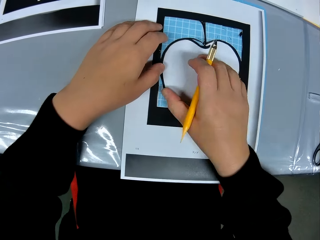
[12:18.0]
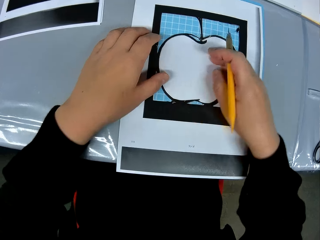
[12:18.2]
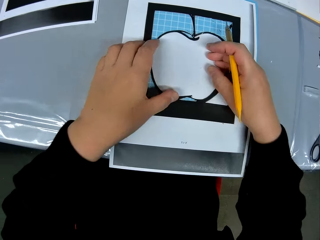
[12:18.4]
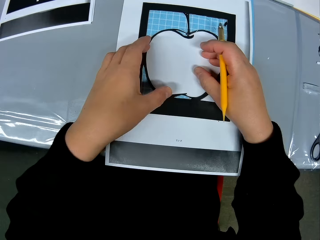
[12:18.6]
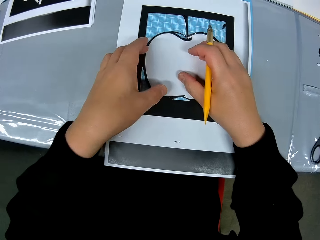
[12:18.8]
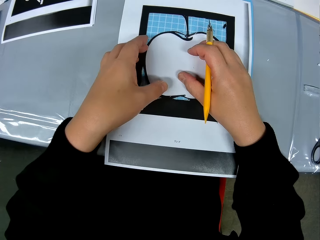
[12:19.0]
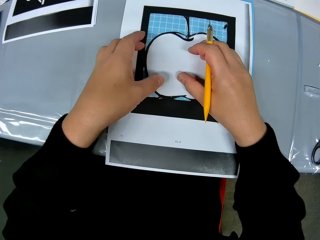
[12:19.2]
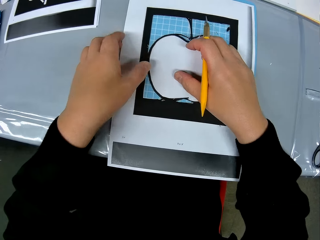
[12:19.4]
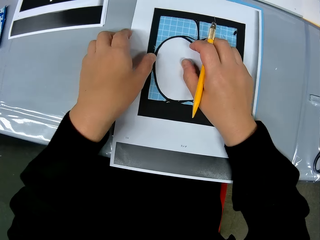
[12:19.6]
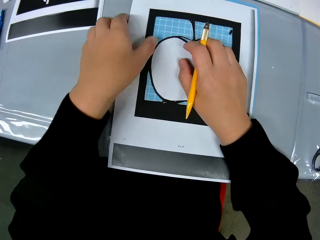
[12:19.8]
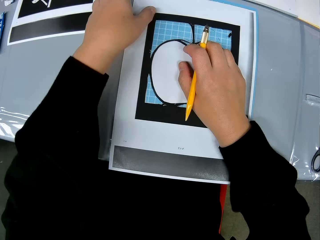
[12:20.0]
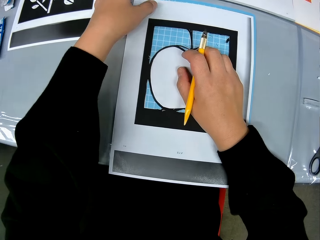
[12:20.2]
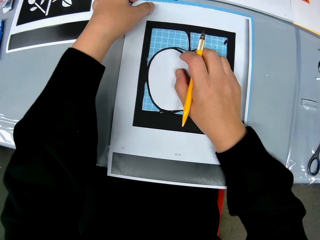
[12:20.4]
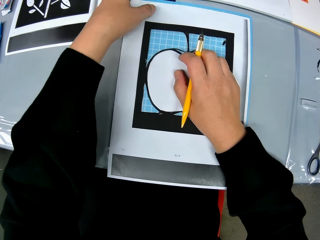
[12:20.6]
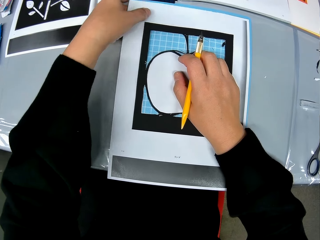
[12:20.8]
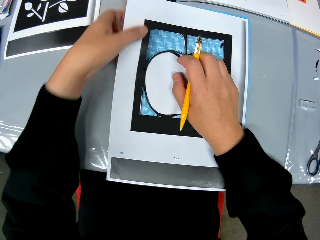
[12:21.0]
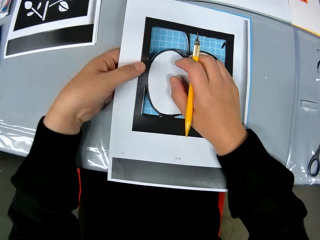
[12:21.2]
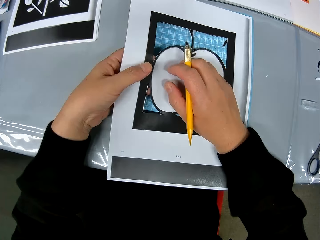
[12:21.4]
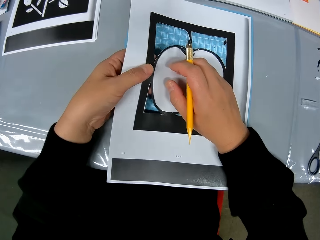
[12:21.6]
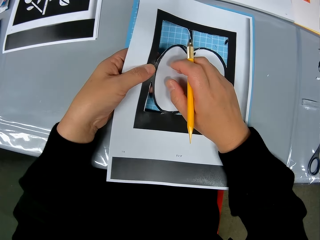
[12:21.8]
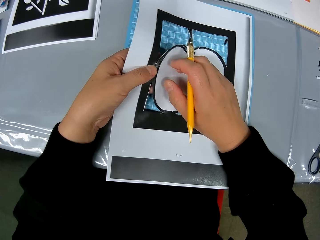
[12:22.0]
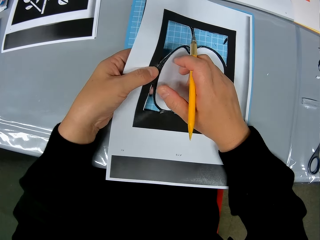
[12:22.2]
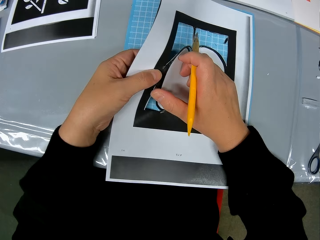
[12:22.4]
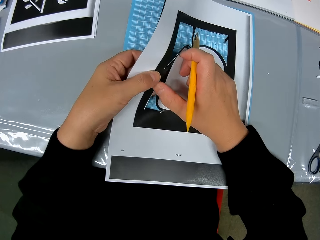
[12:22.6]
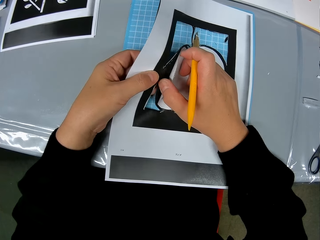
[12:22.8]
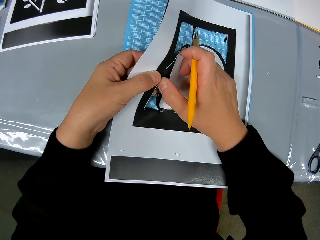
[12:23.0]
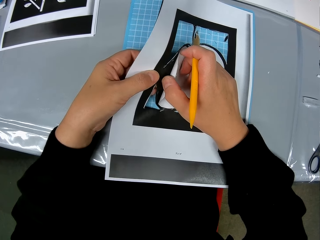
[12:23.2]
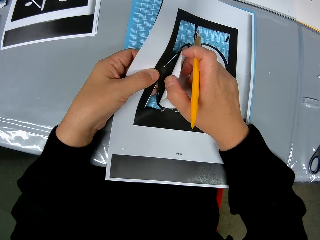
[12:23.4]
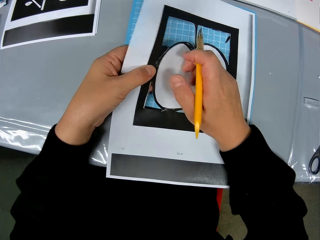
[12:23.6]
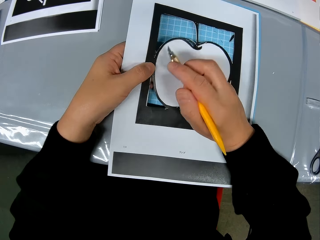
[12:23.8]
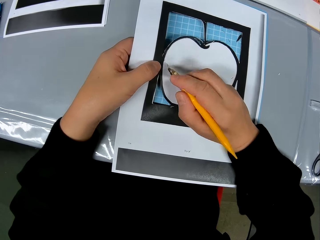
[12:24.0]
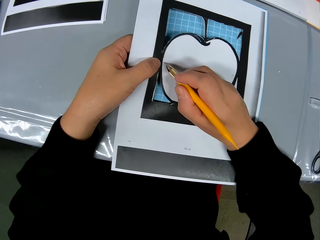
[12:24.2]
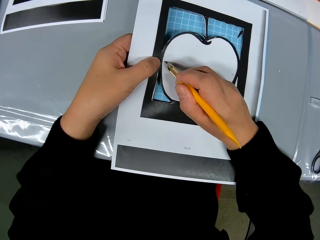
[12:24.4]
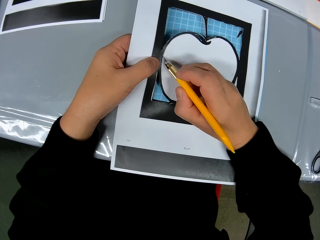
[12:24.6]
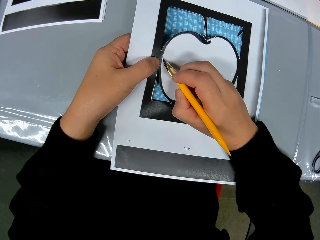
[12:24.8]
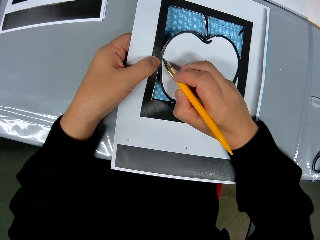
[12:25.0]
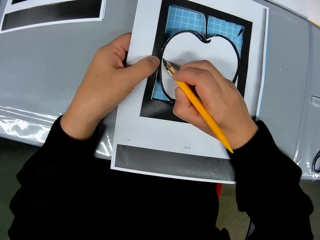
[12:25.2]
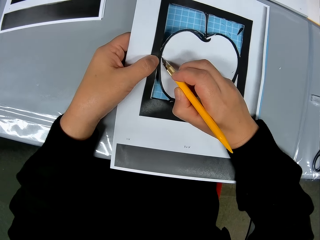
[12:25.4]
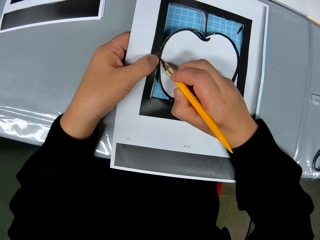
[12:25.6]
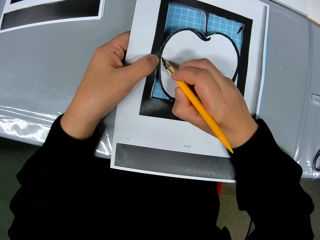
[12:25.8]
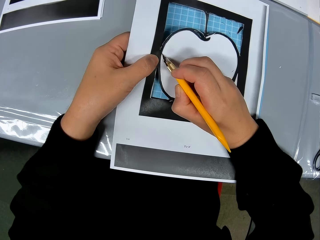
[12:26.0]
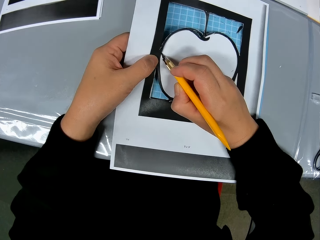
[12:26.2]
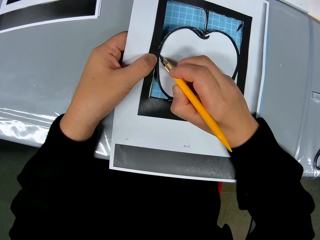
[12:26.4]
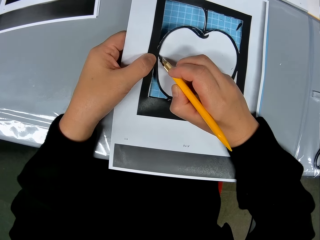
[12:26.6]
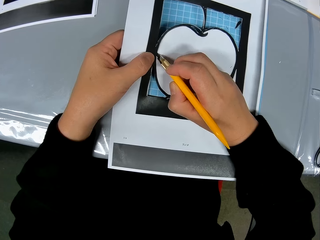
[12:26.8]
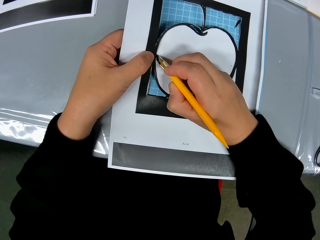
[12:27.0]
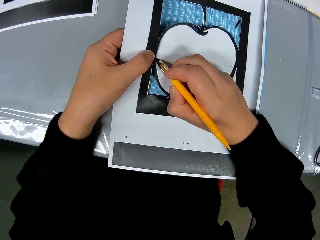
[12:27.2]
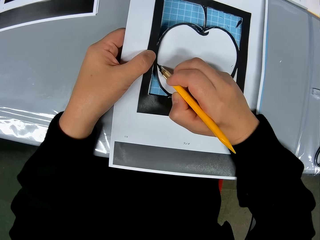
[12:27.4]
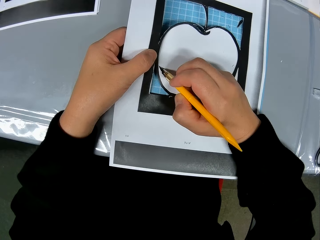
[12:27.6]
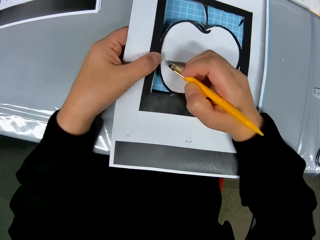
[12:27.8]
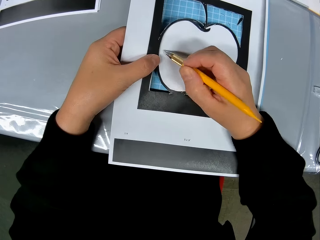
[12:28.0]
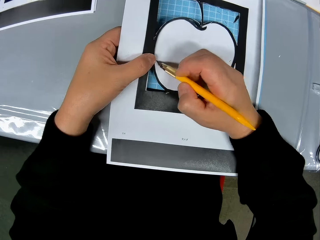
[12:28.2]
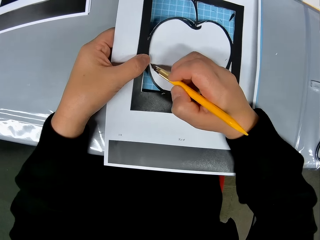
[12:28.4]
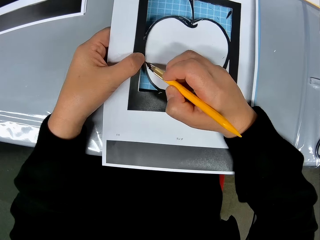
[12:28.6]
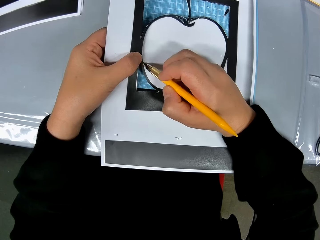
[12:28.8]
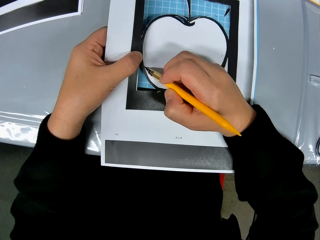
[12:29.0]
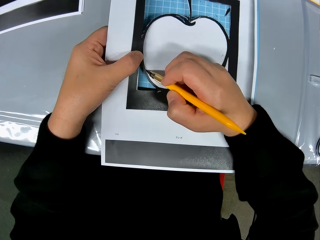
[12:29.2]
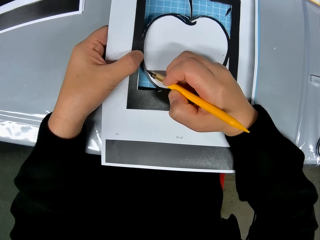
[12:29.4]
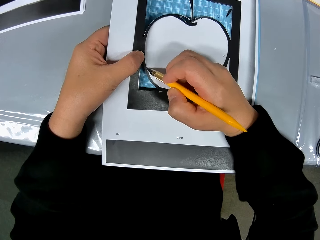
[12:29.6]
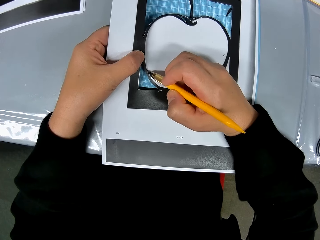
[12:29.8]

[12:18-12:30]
The camera wearer adjusts the craft sheet on the self healing cutting mat. He traces out the craft from the craft sheet with the cutting stencil in his right hand. He holds the paper.

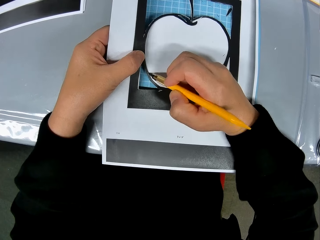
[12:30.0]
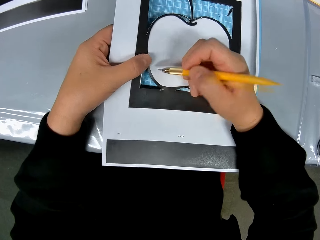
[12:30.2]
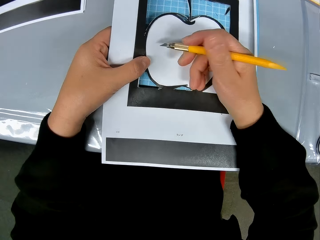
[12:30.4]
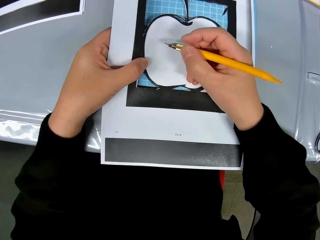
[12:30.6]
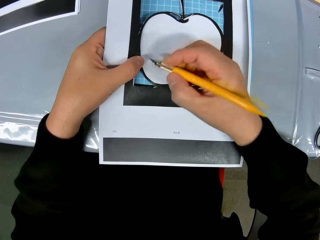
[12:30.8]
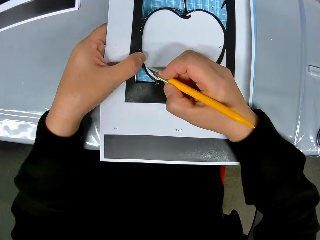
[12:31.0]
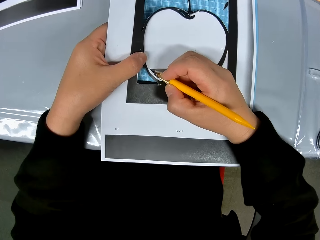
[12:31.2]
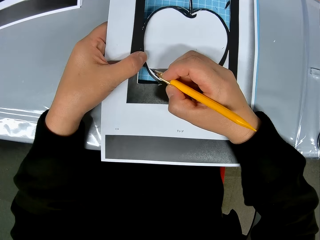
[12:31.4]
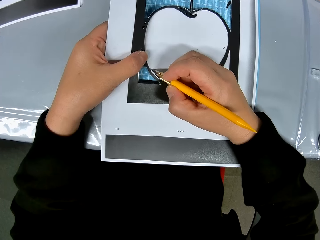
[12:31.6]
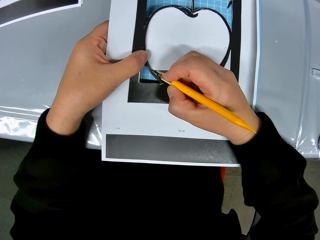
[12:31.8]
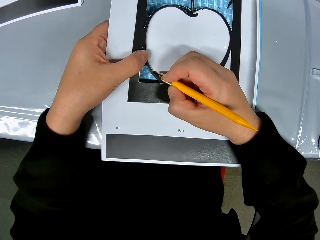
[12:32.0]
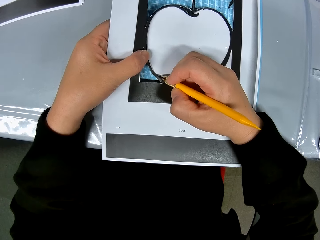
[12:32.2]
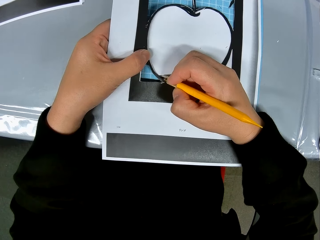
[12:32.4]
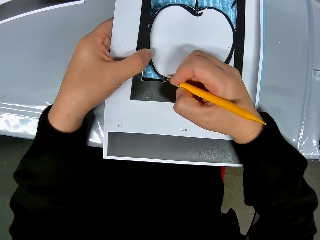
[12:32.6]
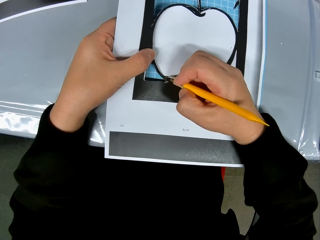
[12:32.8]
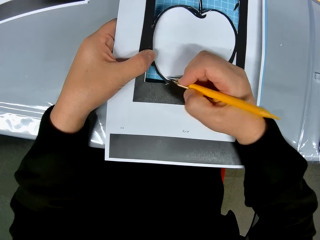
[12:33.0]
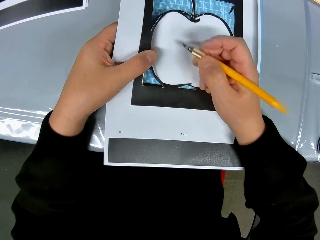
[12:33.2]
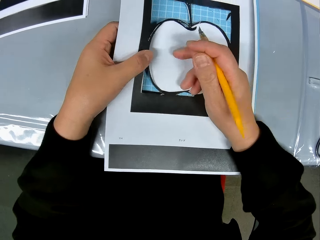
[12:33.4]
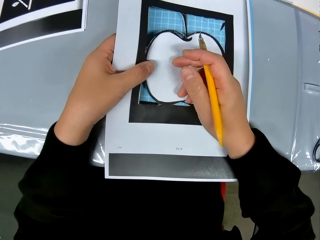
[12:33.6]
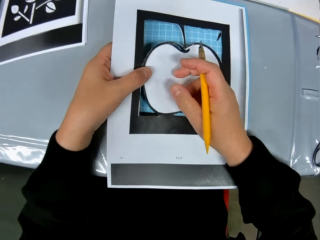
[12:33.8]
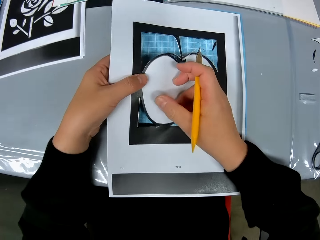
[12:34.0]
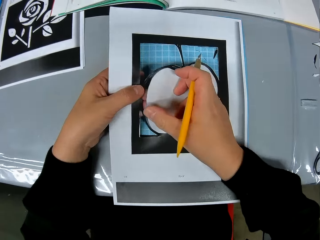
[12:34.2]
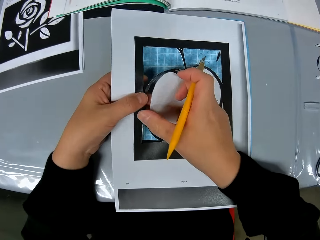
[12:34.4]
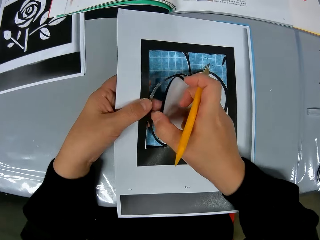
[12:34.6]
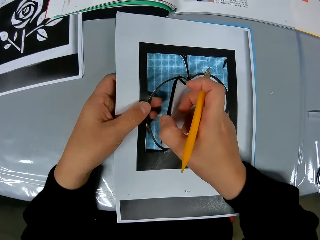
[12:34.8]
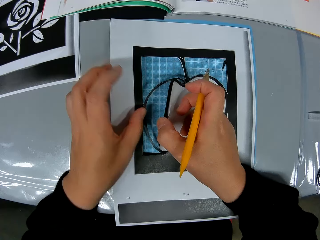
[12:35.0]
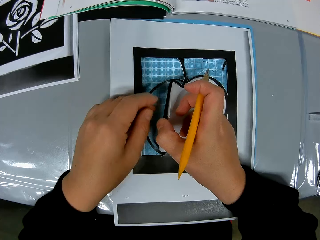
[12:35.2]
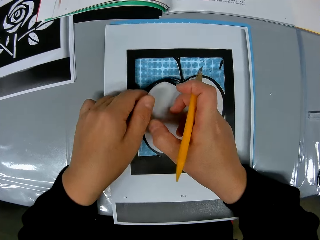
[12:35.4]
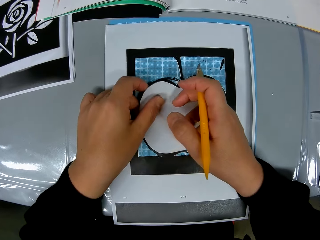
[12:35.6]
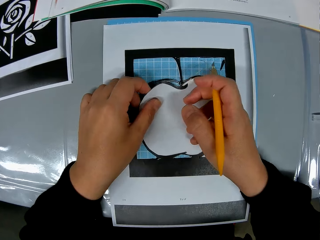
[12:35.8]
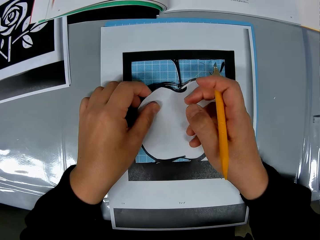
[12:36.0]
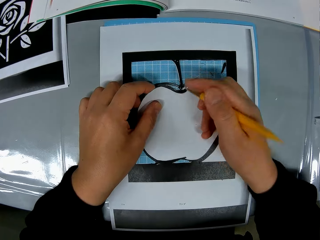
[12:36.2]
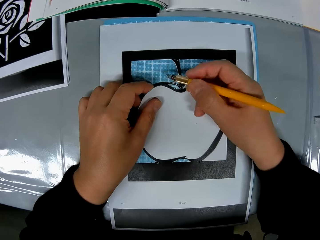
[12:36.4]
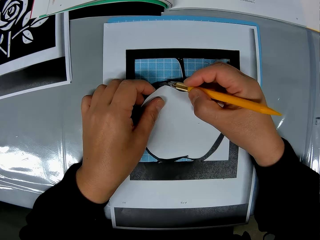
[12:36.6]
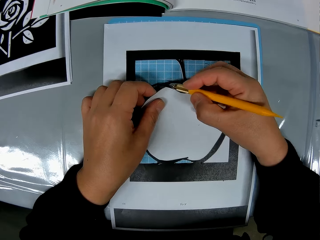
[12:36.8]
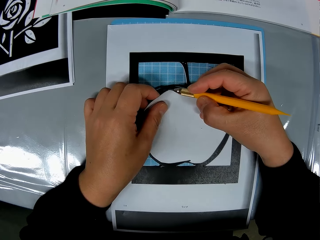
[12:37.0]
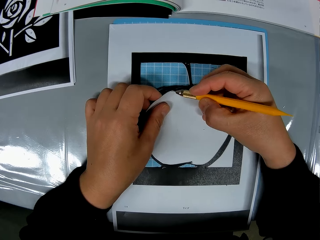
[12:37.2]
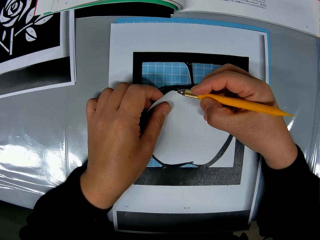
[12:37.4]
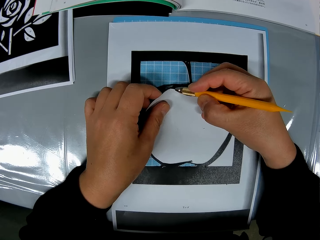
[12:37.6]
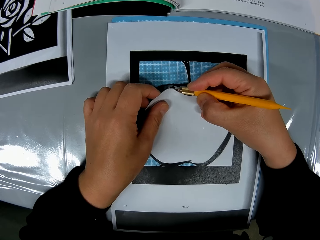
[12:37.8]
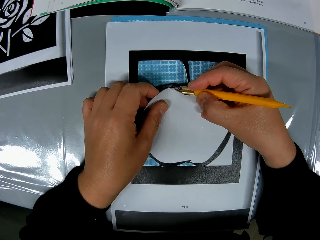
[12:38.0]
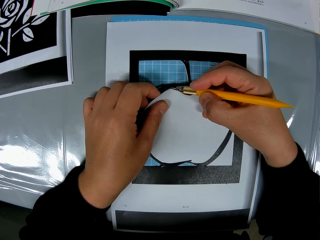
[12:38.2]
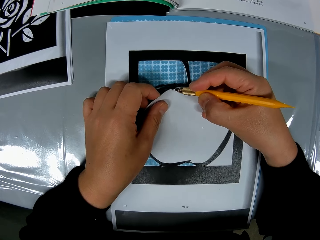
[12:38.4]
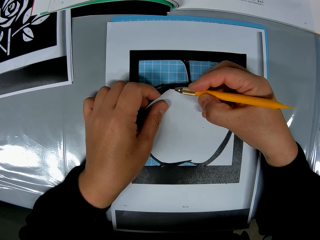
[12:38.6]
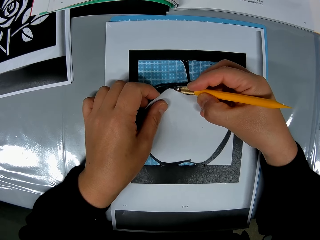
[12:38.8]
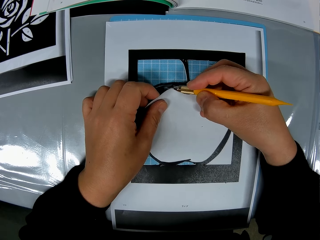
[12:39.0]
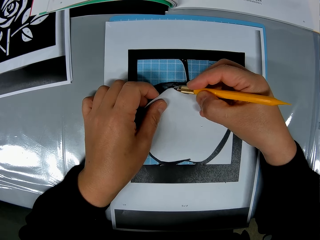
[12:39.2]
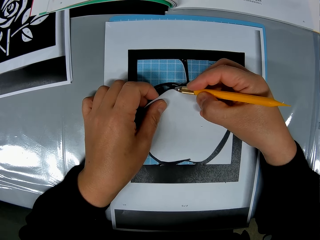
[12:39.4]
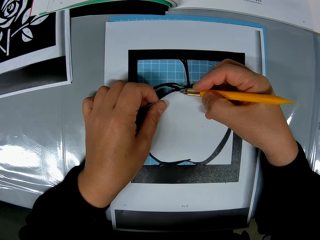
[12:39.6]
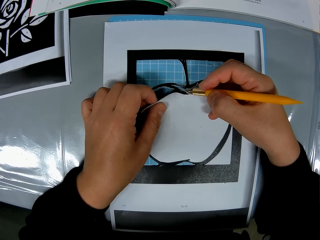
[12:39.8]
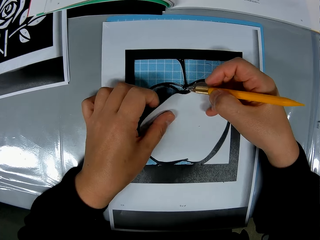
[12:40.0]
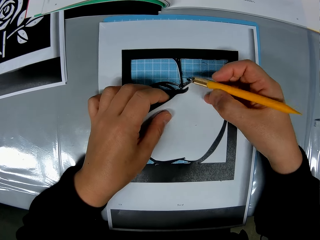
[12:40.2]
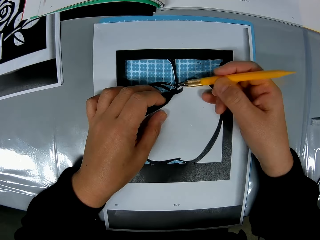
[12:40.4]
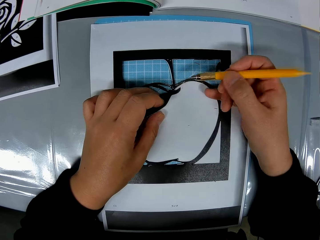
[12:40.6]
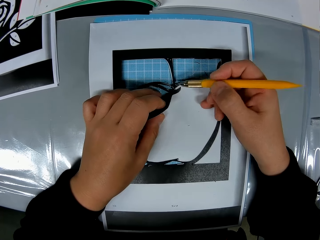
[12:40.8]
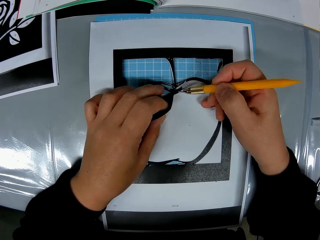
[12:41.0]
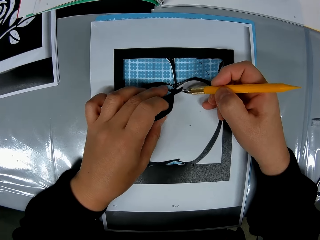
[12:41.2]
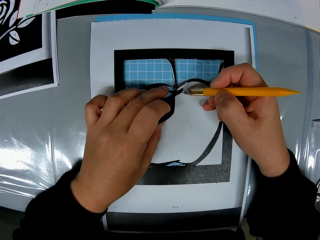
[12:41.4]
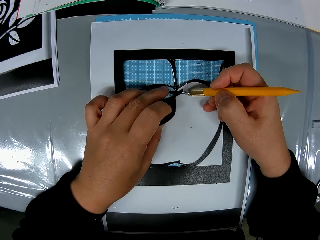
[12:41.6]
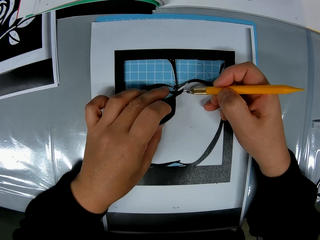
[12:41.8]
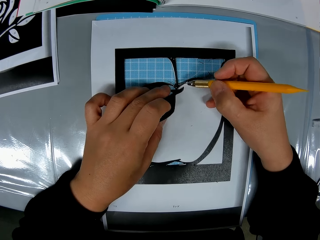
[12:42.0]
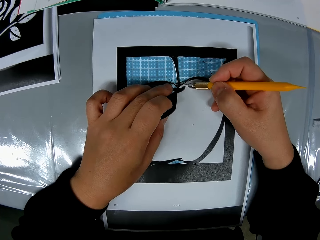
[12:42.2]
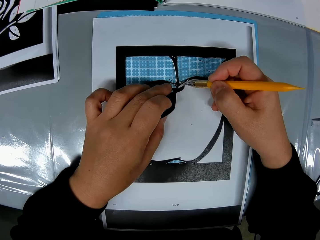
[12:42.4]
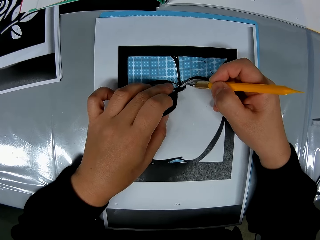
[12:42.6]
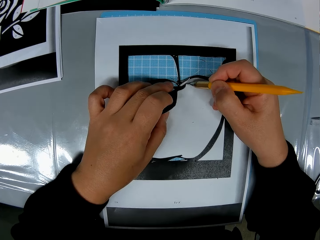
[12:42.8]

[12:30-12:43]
The camera wearer cuts out the craft from the craft sheet. He traces out the craft from the craft sheet with the cutting stencil in his right hand.
